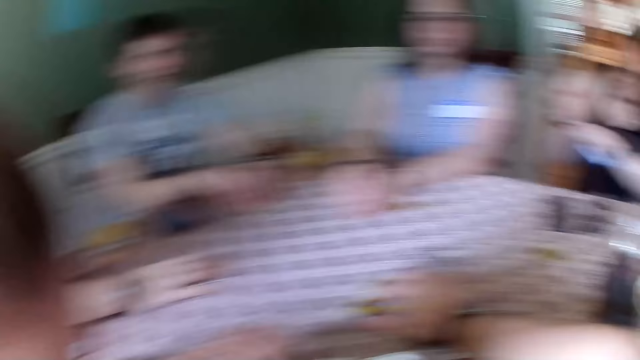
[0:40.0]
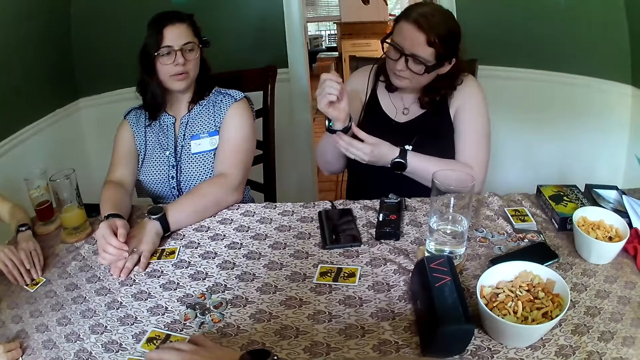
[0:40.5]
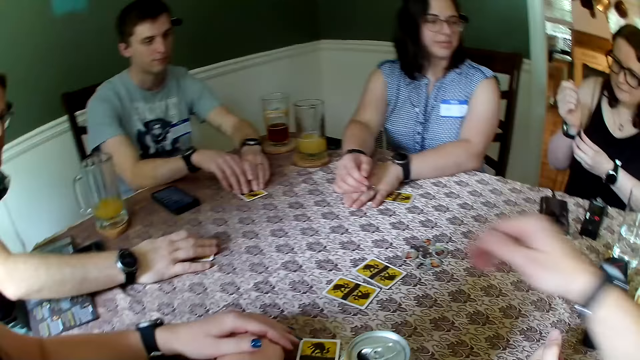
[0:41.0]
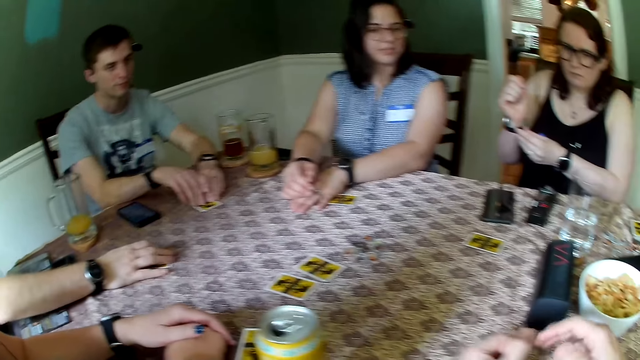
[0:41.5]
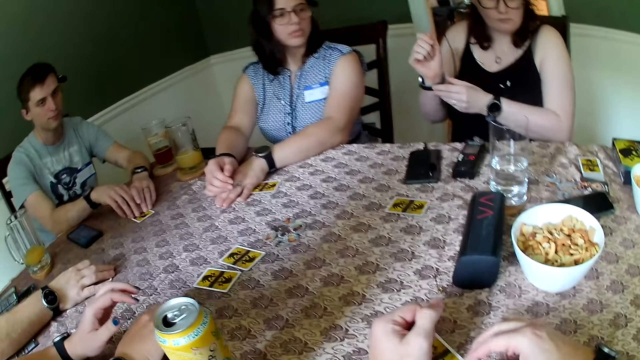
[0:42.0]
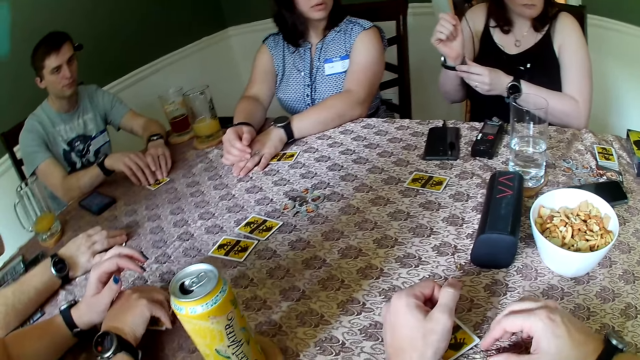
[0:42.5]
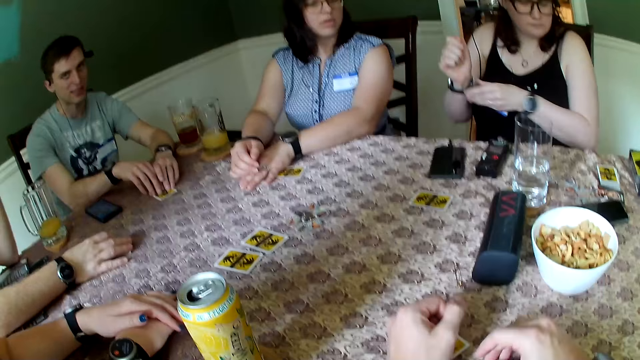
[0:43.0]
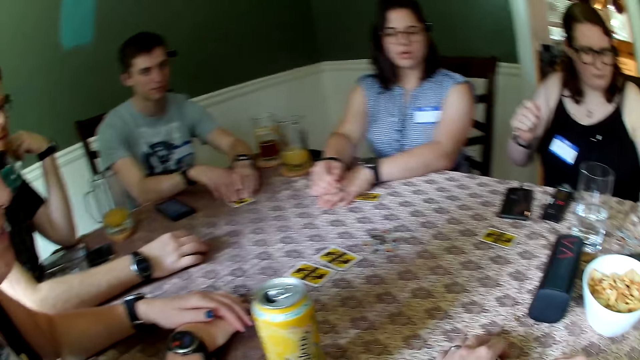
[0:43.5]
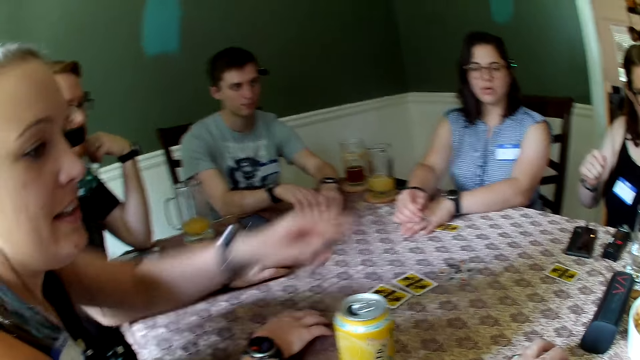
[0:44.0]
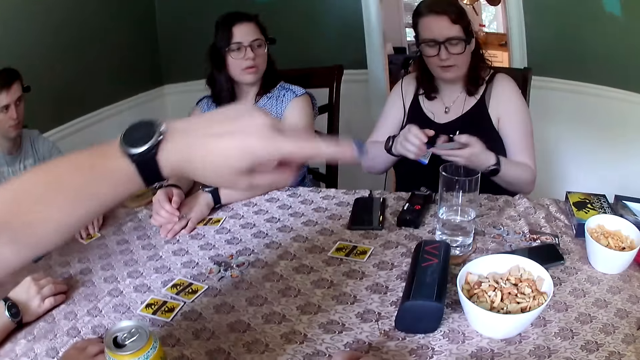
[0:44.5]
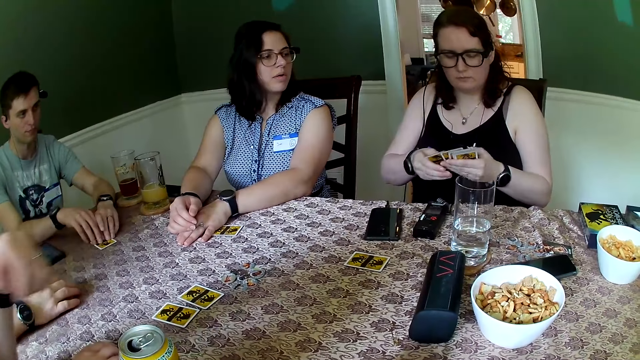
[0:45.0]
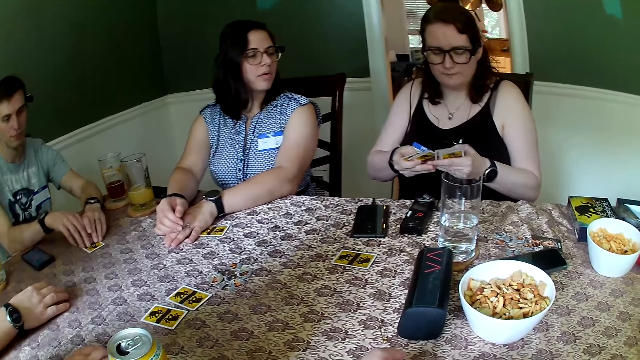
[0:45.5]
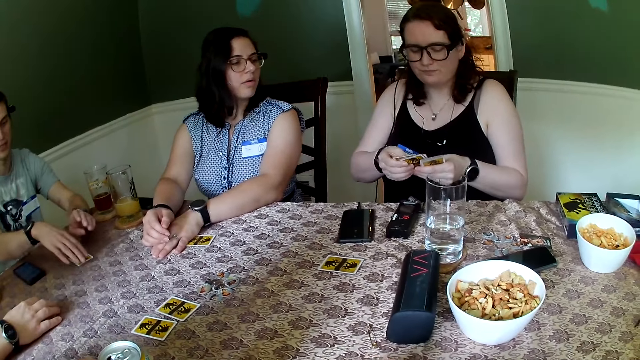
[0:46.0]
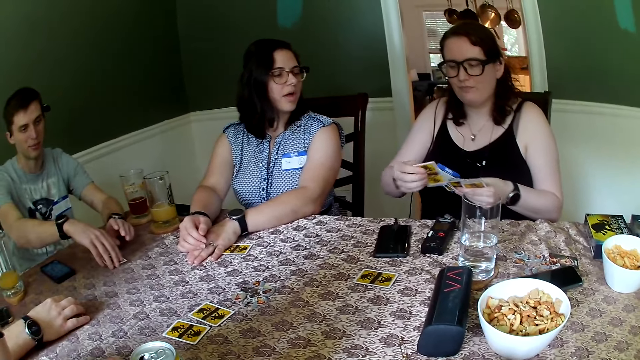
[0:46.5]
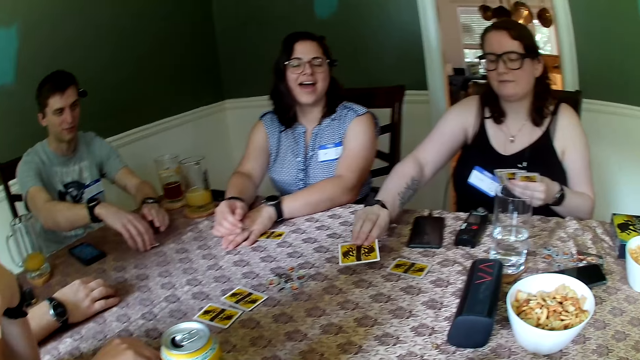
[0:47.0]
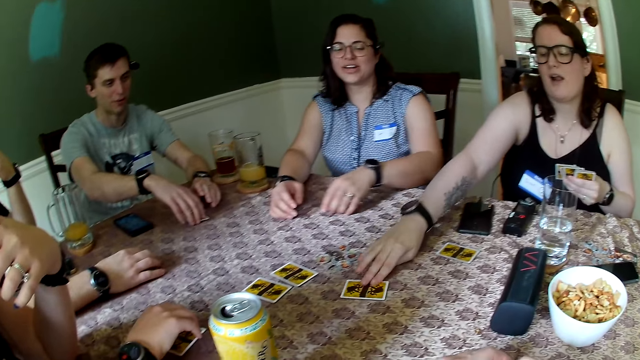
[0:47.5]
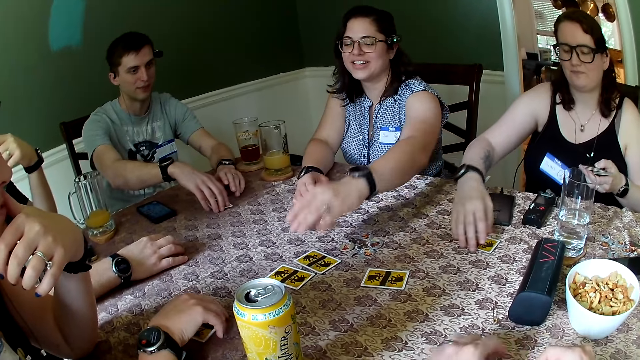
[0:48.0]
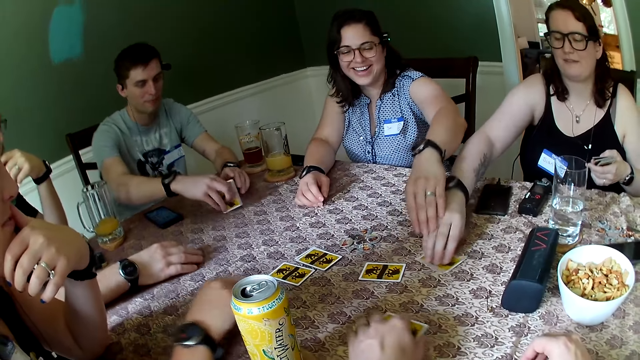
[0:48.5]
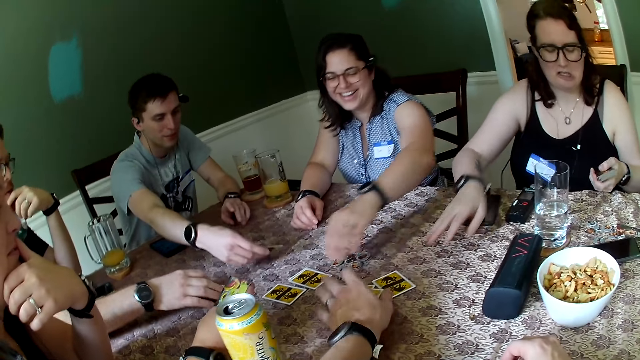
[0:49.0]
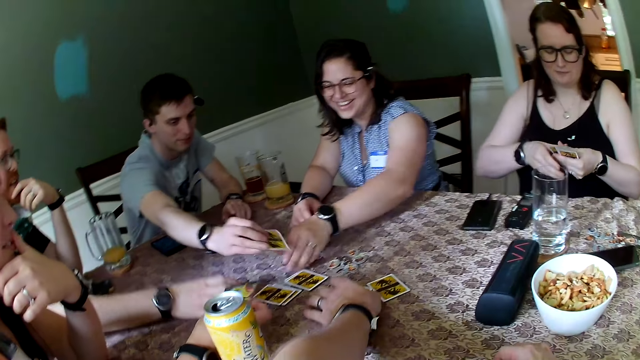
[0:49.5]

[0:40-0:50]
A woman shuffles cards with both hands. The woman drops a card on the table with her right hand. Another woman picks the card with her left hand and drops the card with her left hand. The first woman adjusts the card on the table with her right hand. A man picks a card from the table with his right hand. Another man drops a card on the table with his left hand. The camera wearer picks a card from the table with his left hand. A third man drops the card on the table with his right hand.

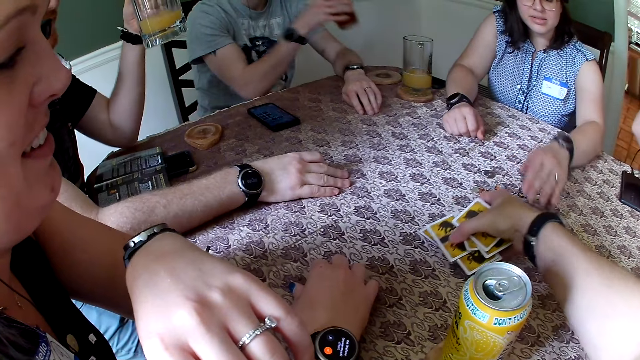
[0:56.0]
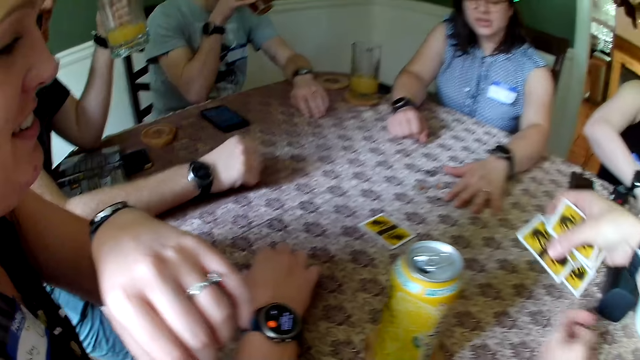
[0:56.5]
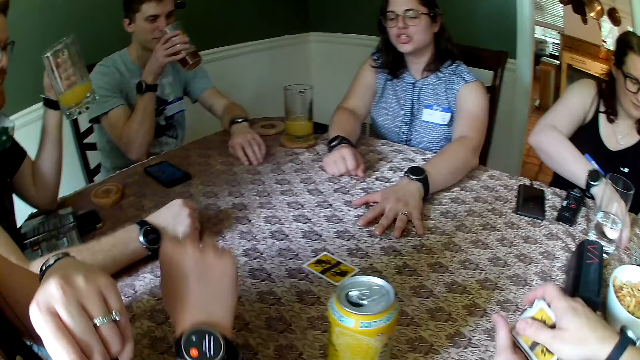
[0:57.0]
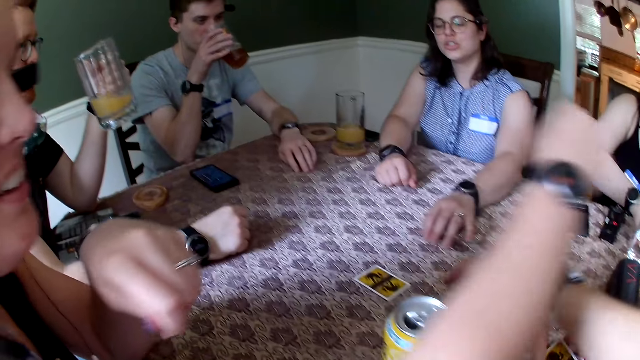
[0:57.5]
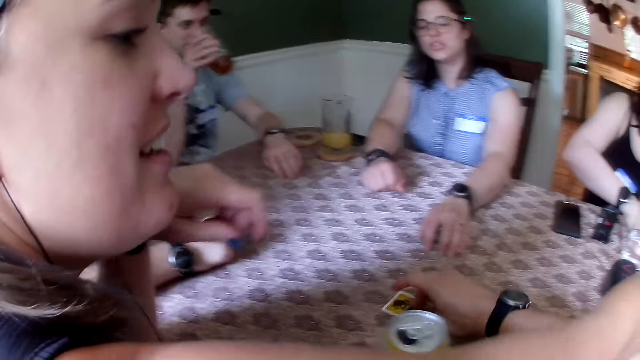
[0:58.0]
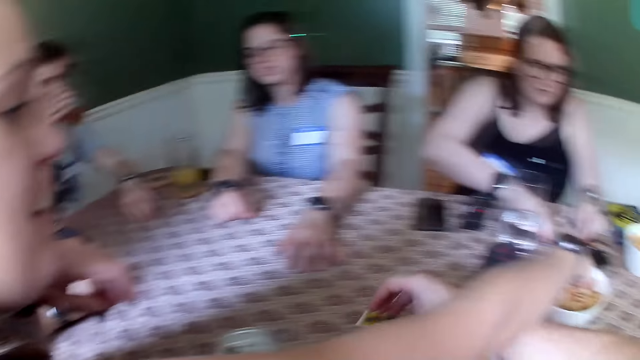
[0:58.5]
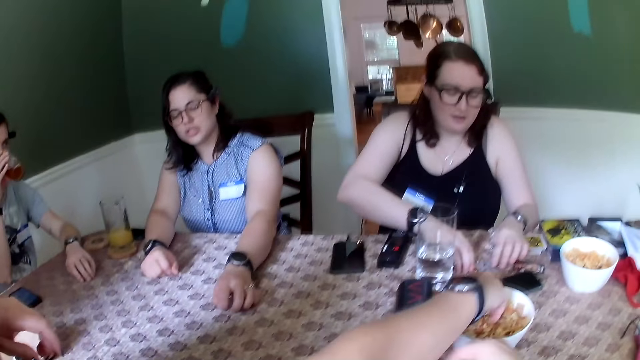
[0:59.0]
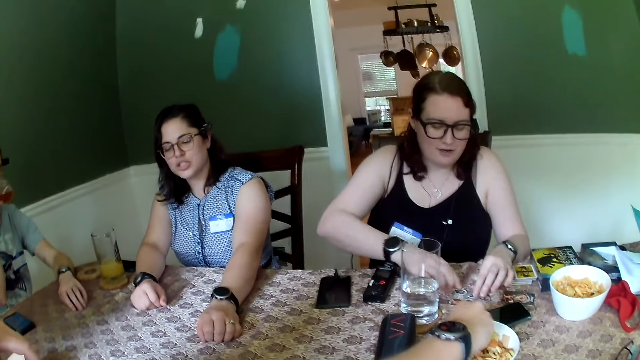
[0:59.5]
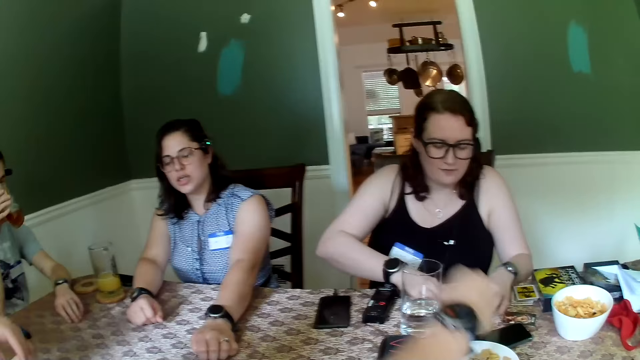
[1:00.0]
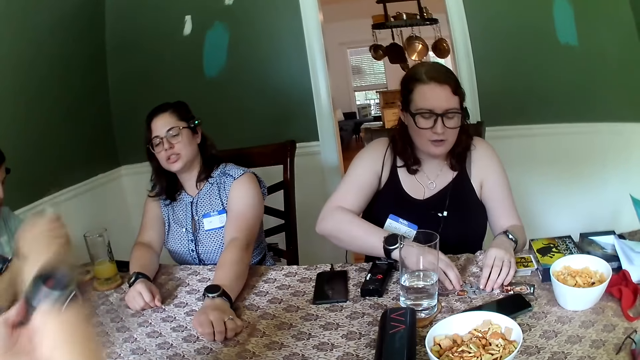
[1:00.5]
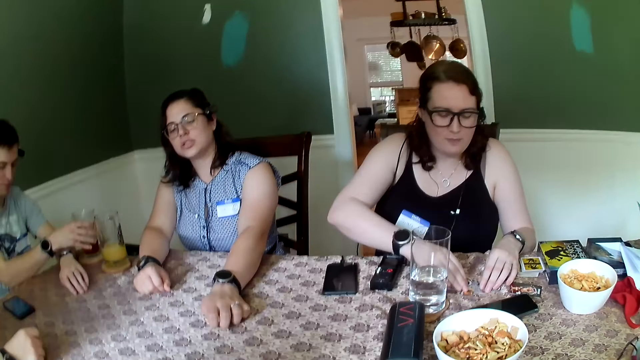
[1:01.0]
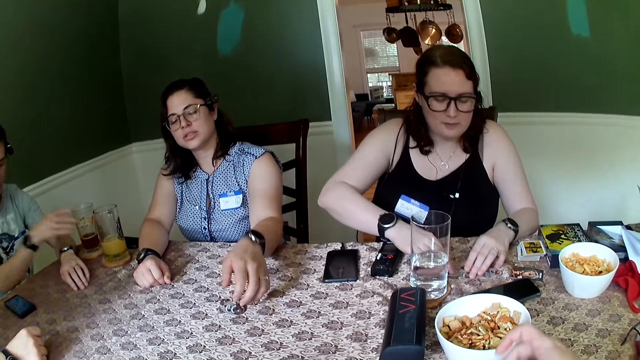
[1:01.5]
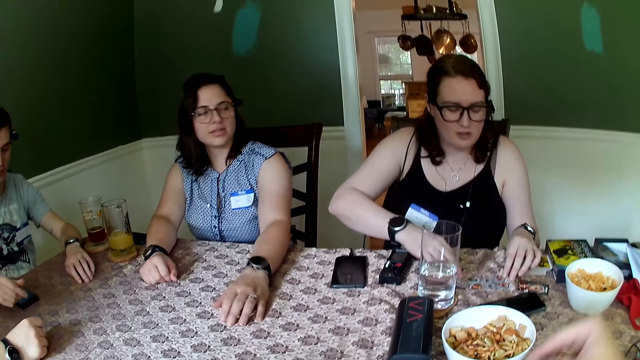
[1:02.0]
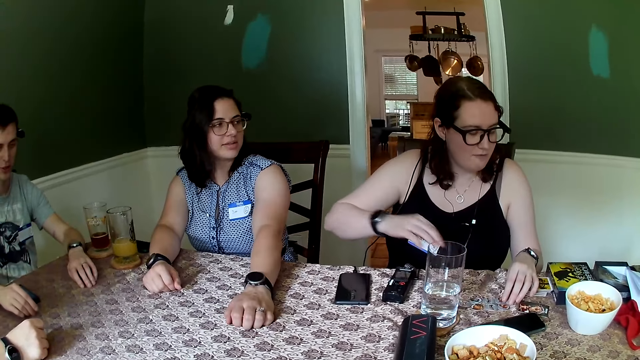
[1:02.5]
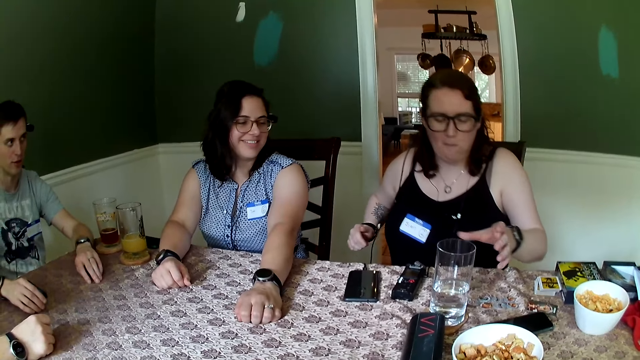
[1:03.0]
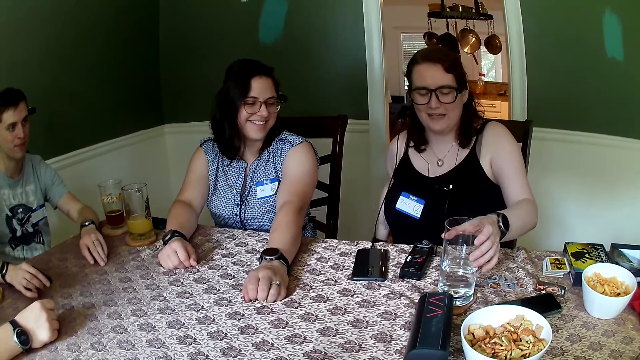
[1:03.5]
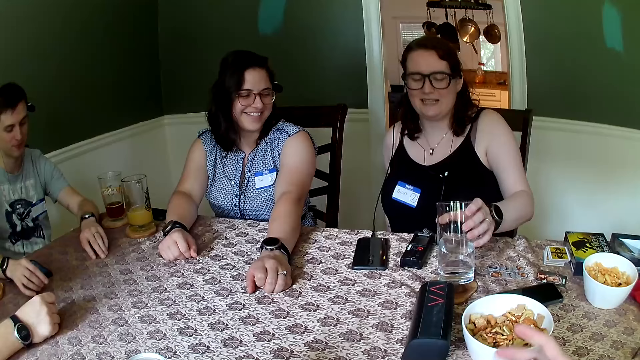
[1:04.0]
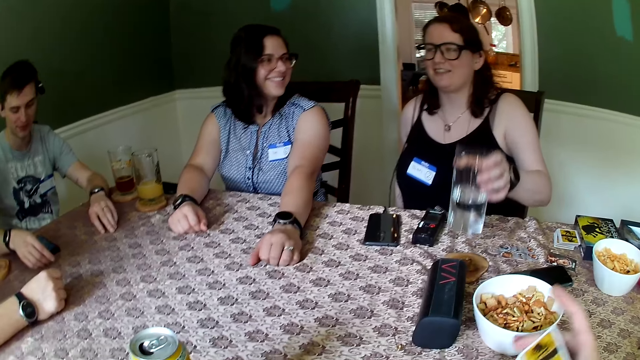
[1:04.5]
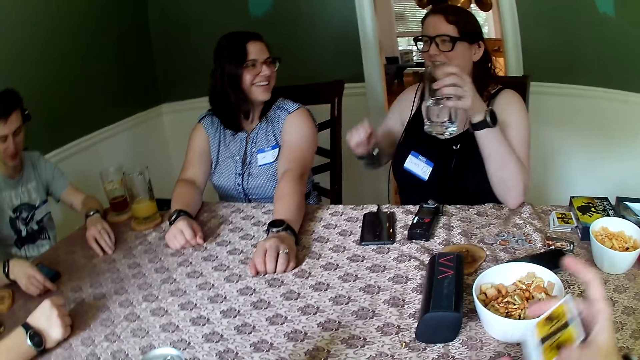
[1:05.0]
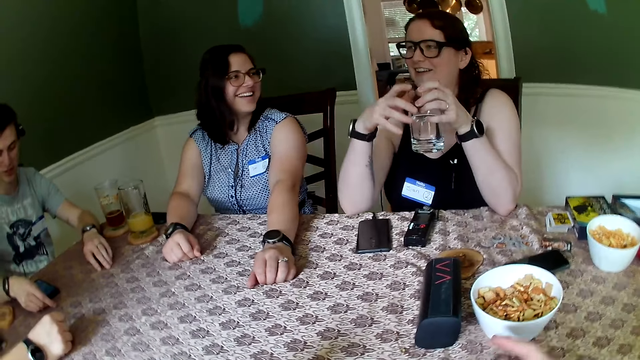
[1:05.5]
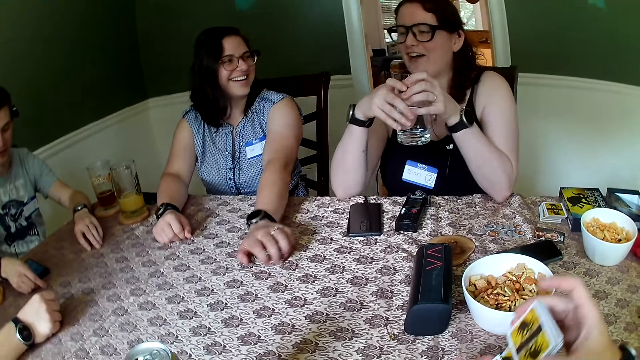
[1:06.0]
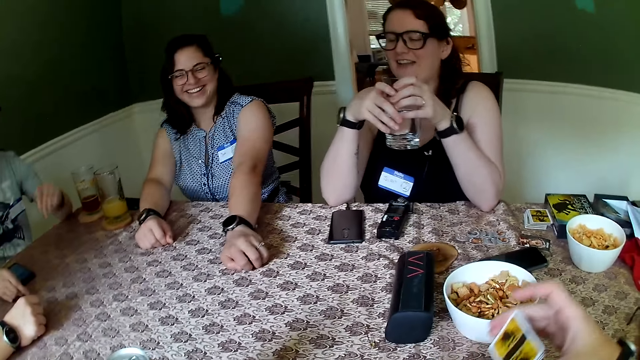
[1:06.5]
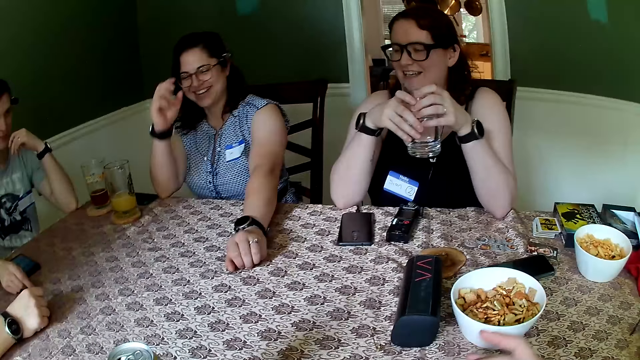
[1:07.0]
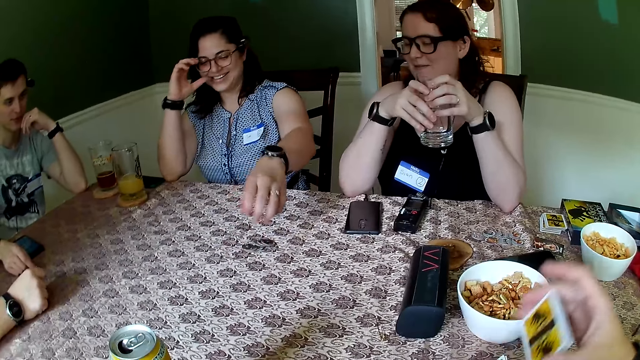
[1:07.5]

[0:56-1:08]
The camera wearer picks the cards from the table with his right hand. A woman adjusts the cards on the table with both hands. Another woman picks a biscuit from a plate with her right hand. A man drops the cup on the table with his left hand. The first woman picks the cup from the table with her left hand. The camera wearer shuffles the cards in hand.
